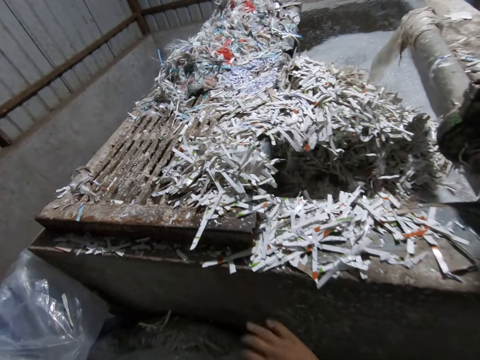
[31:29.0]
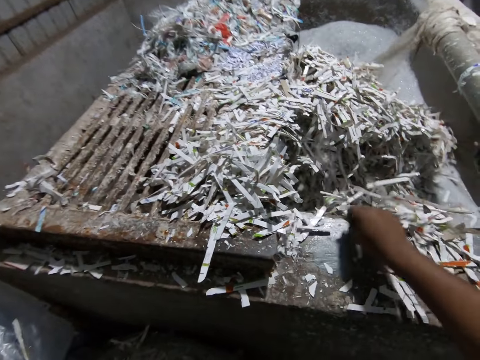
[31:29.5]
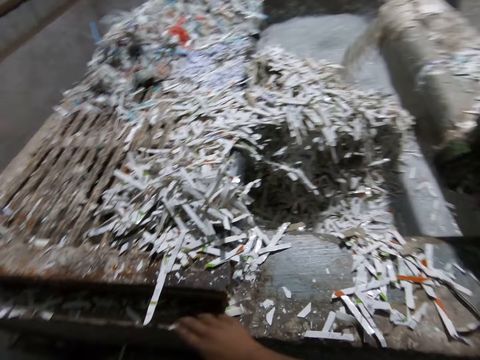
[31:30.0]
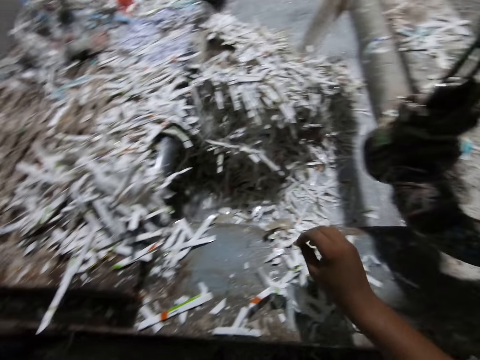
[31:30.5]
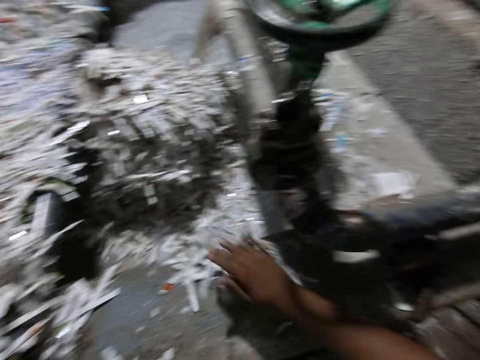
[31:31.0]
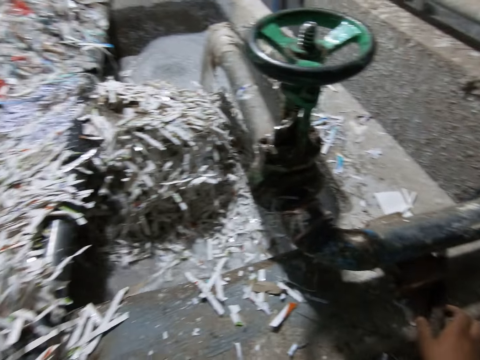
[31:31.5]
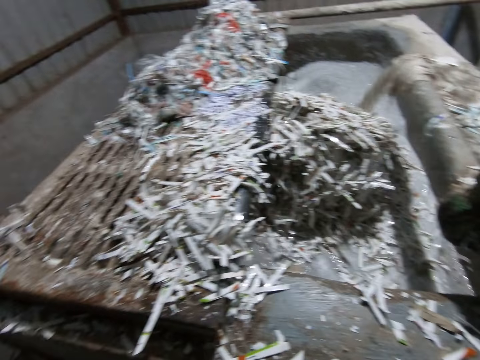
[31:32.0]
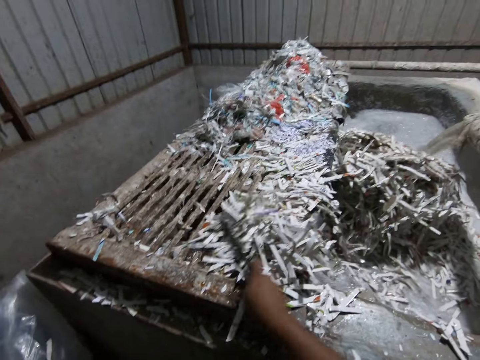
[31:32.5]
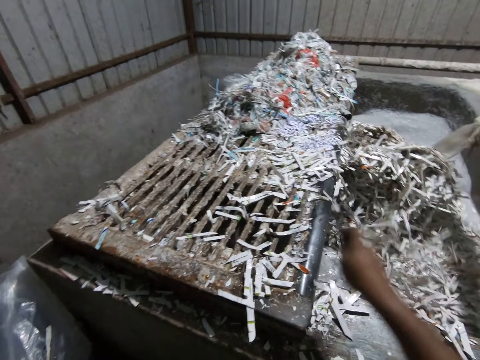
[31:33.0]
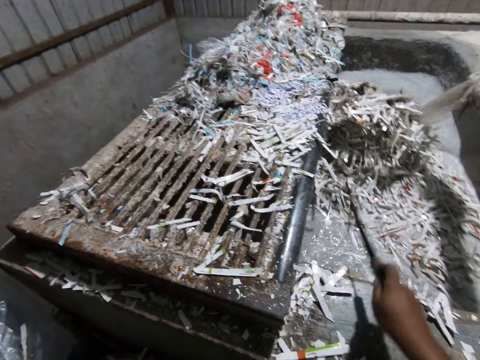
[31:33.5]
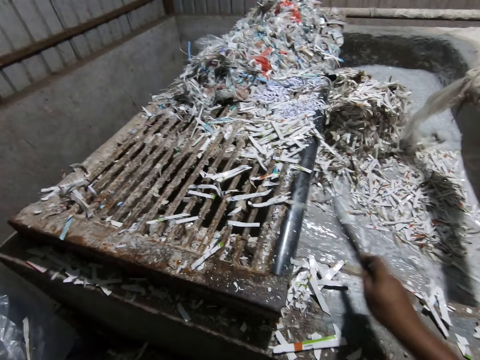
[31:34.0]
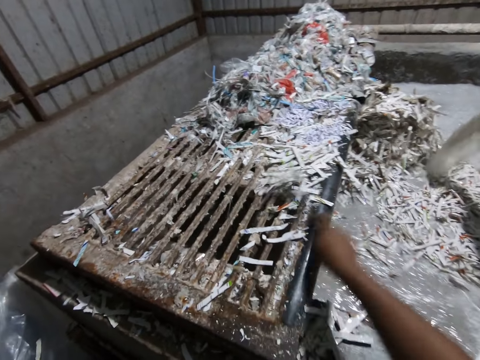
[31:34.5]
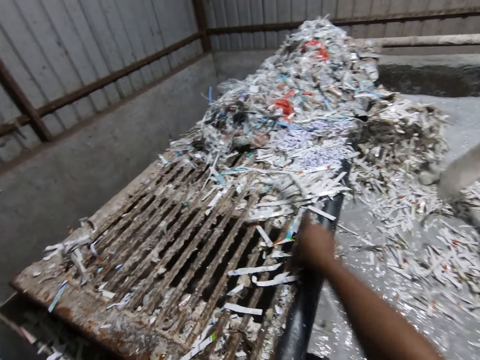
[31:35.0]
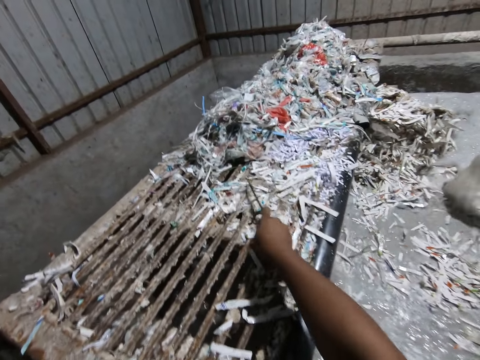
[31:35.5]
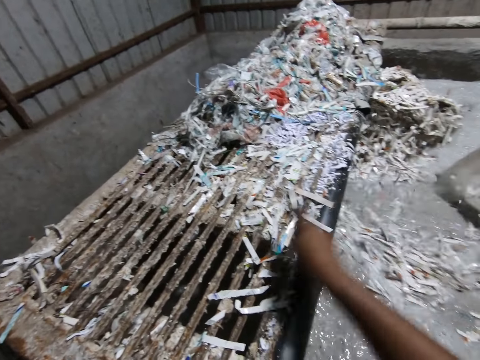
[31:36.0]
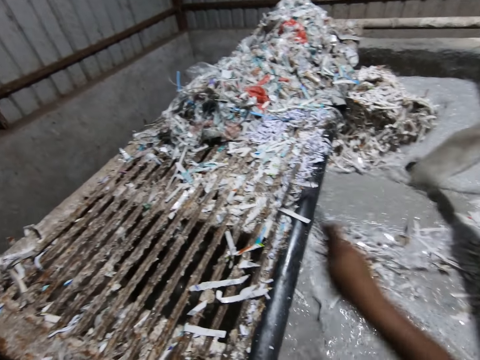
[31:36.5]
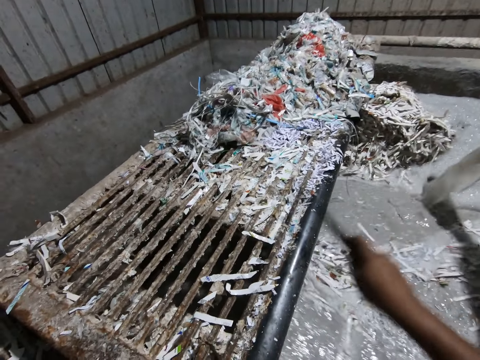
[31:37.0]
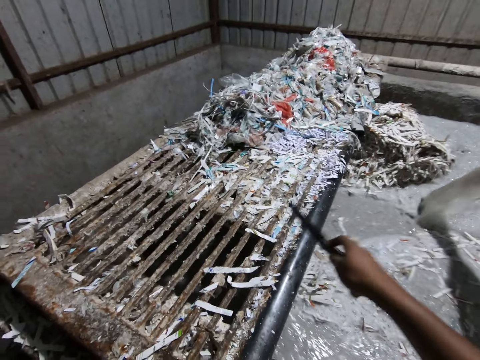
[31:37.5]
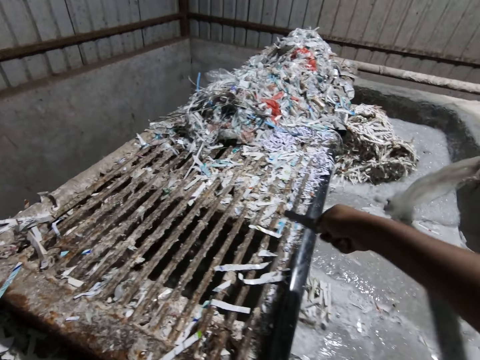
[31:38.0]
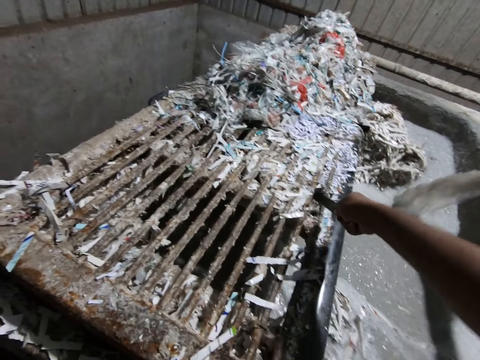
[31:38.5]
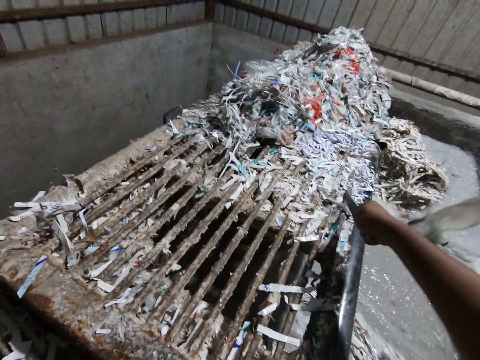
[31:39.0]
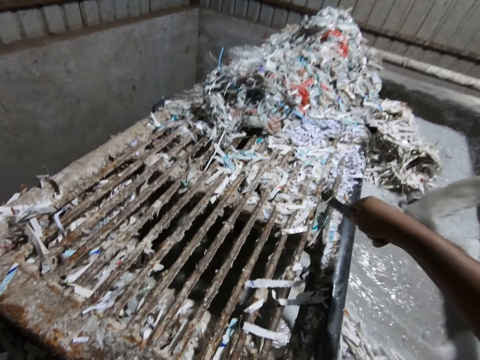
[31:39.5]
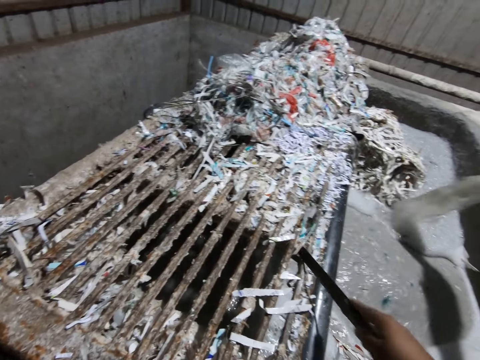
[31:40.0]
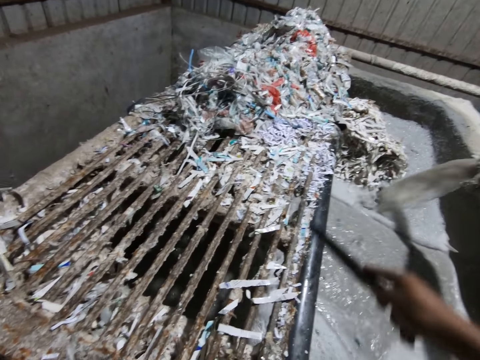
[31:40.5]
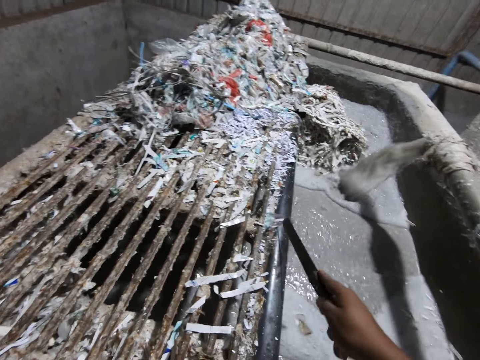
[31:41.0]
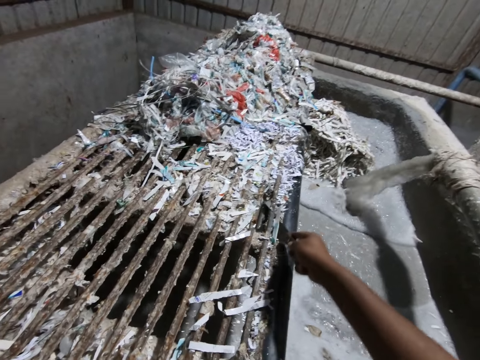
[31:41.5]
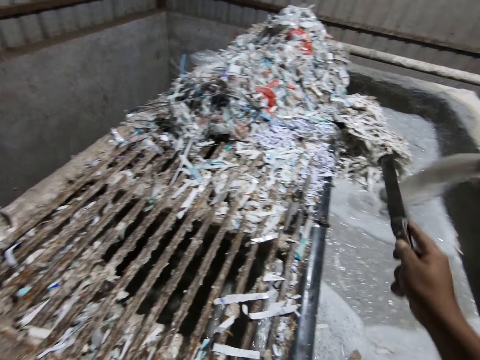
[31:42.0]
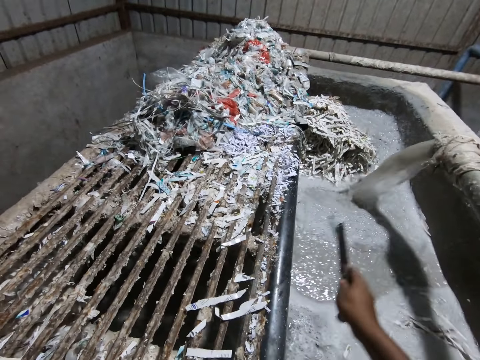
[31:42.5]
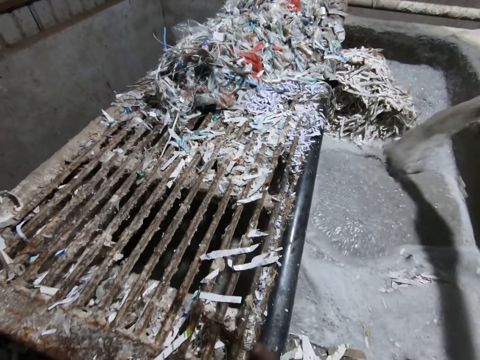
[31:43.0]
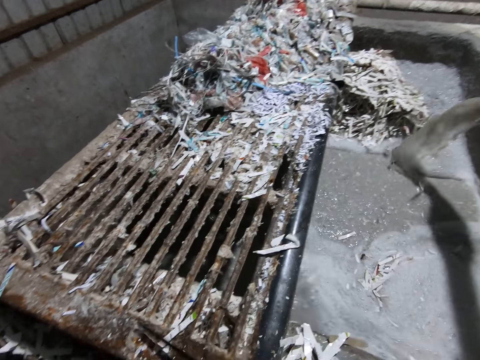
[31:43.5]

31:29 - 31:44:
The camera wearer pushes the paper into the egg crate making plant with his right hand. He picks the iron from the egg crate making plant with his right hand. He pushes the paper into the egg crate making plant with the iron in his right hand.

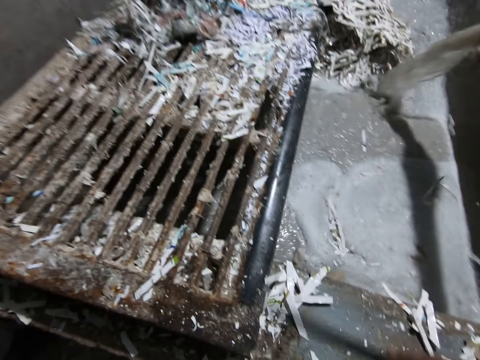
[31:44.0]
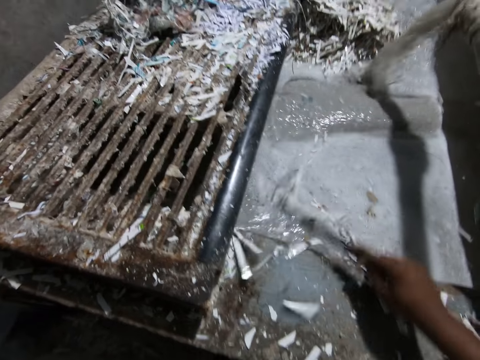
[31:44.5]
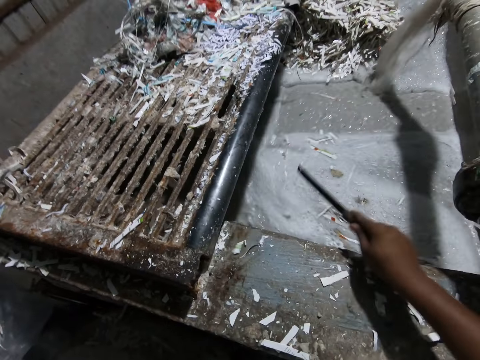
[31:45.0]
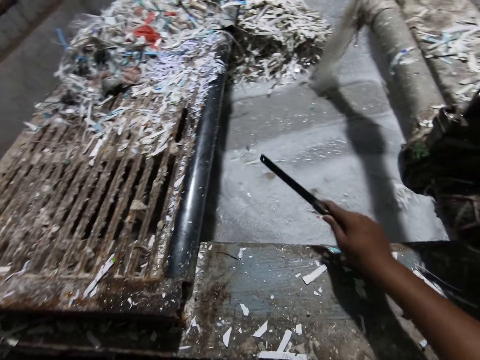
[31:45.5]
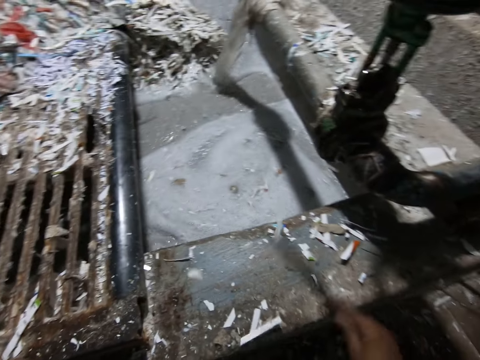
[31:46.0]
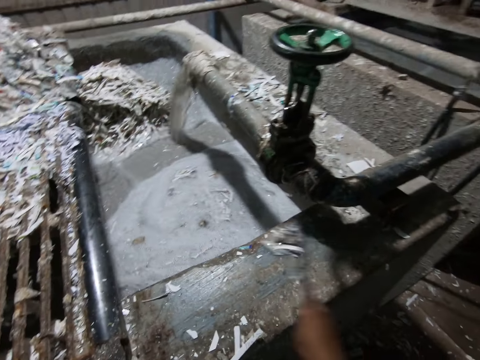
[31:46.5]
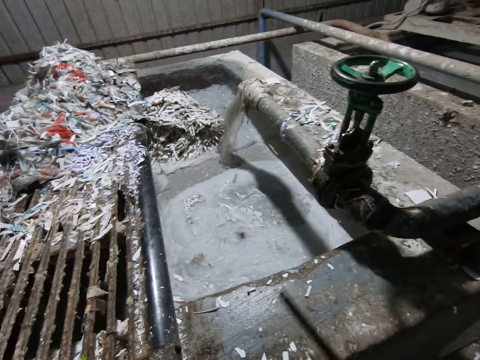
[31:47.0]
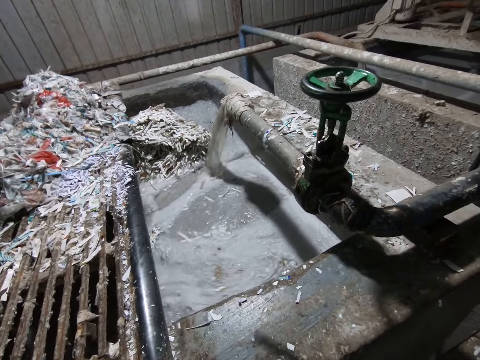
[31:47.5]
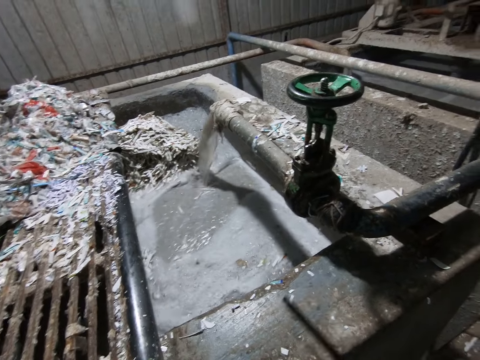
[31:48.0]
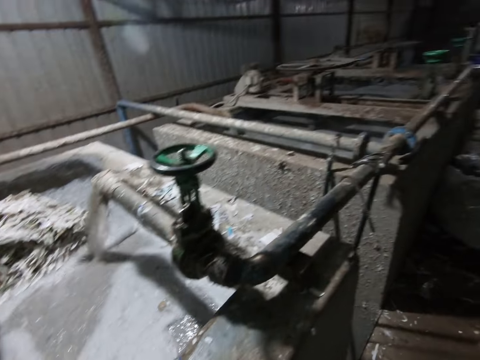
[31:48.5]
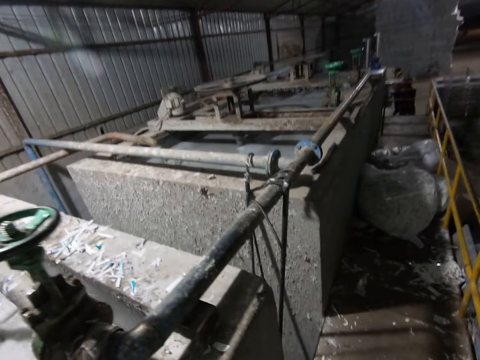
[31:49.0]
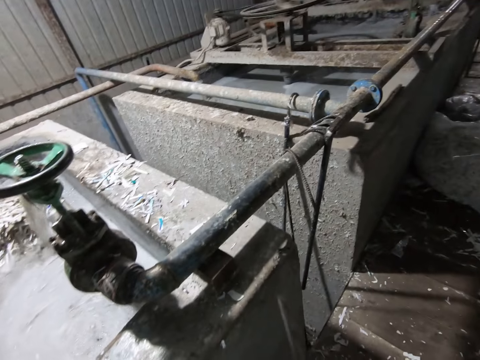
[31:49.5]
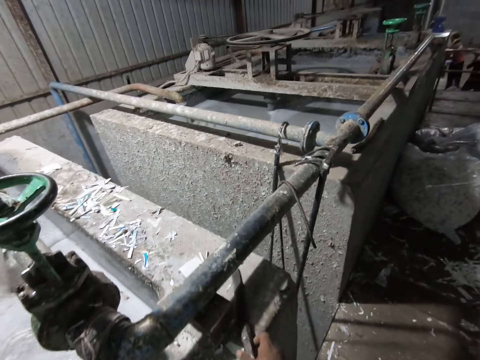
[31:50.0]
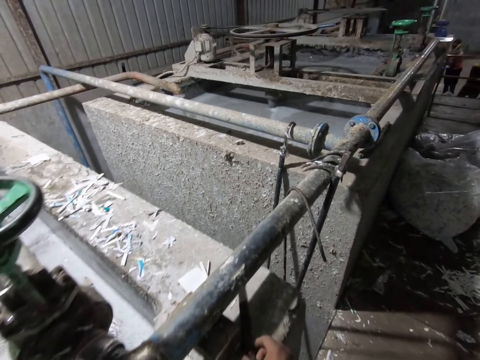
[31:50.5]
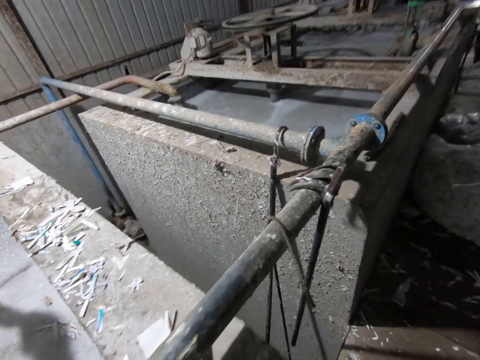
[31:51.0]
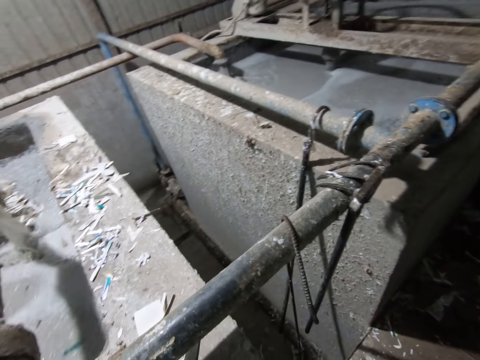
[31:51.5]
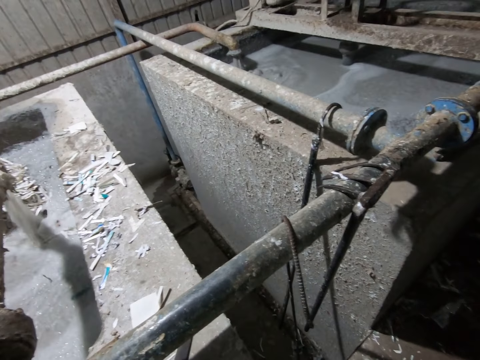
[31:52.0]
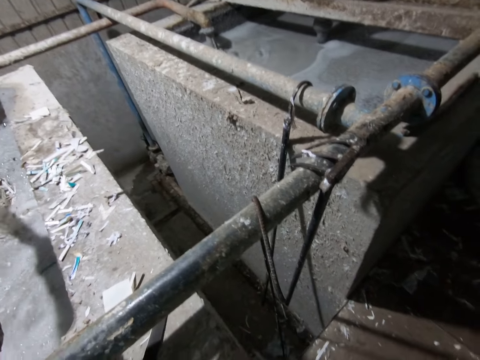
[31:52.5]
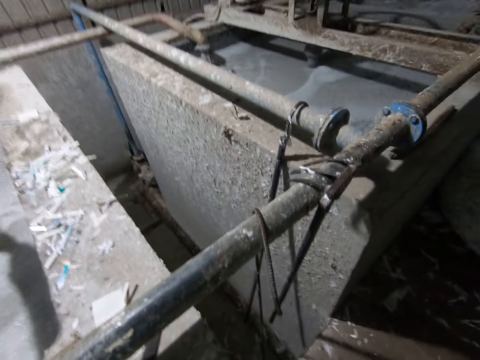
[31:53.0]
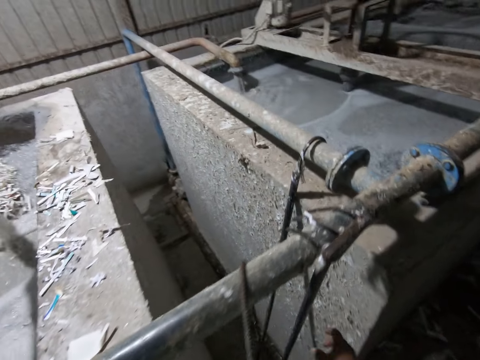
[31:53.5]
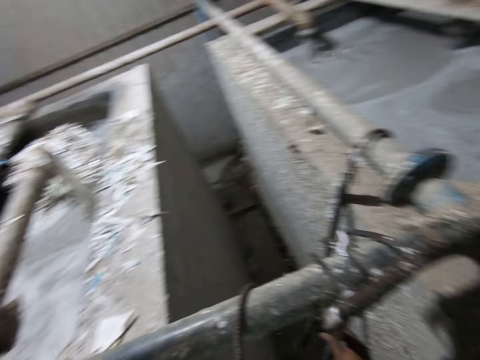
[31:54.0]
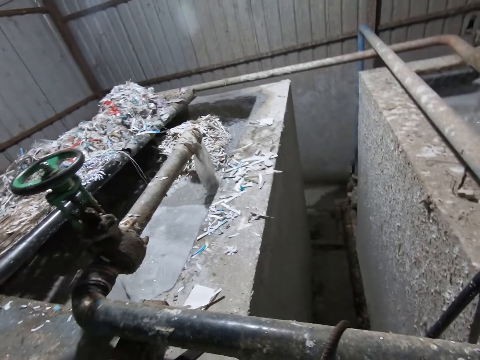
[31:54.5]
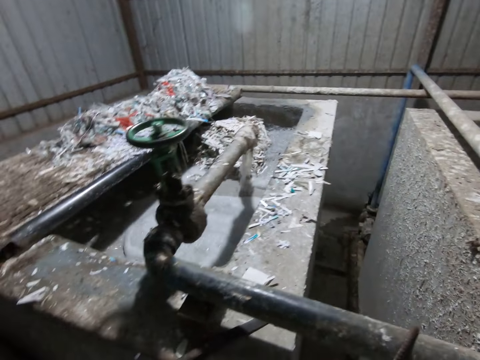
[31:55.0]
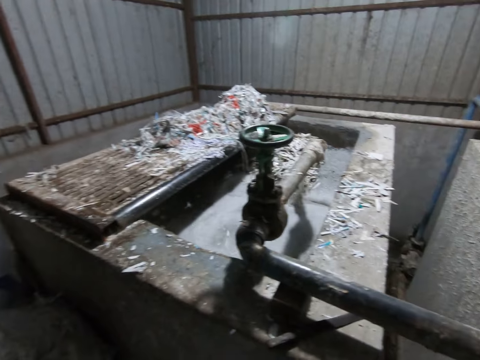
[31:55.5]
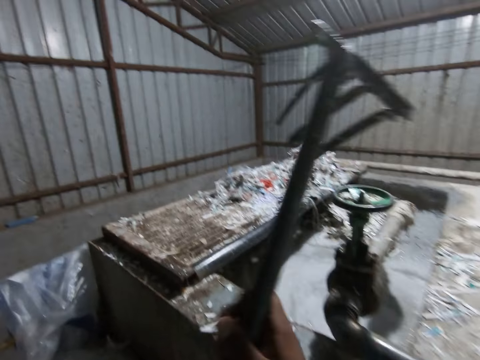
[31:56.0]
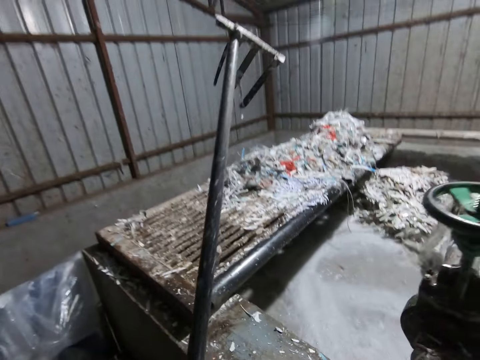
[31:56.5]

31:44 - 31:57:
The camera wearer looks around. He drops the knife on the top of the pulp pool with his right hand. He picks up a rake on a pipe with his right hand.
